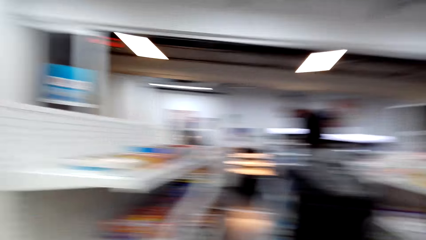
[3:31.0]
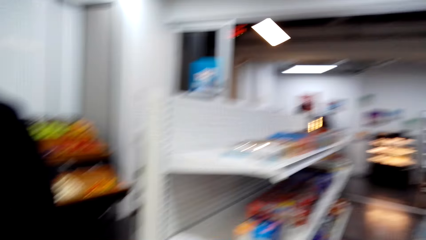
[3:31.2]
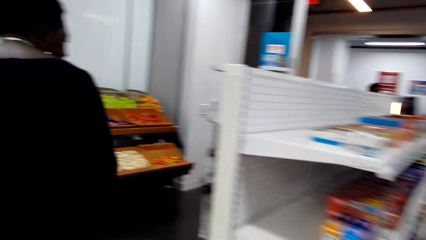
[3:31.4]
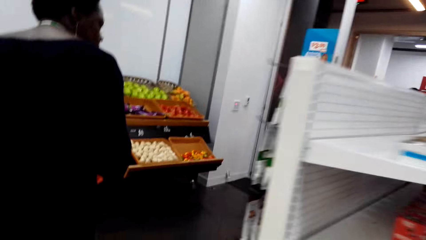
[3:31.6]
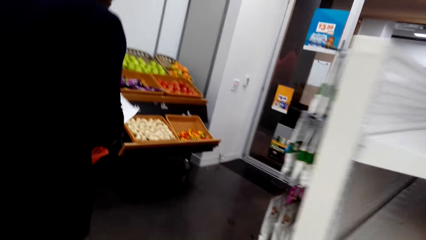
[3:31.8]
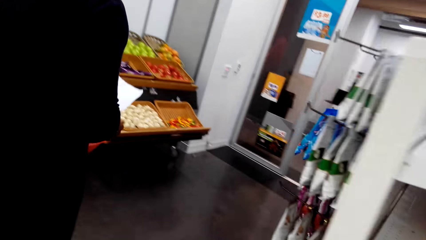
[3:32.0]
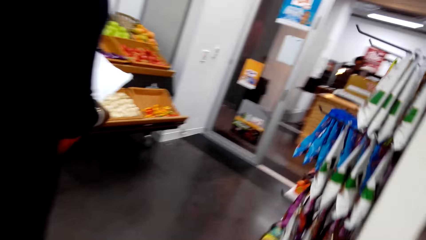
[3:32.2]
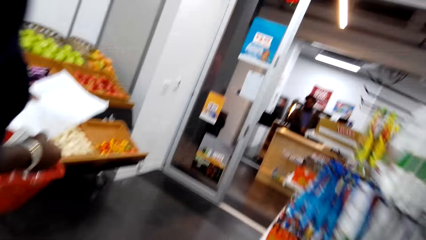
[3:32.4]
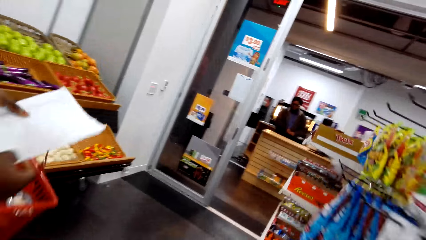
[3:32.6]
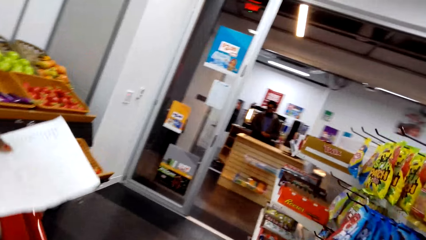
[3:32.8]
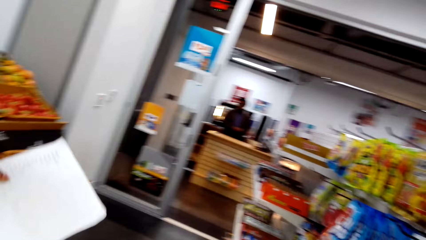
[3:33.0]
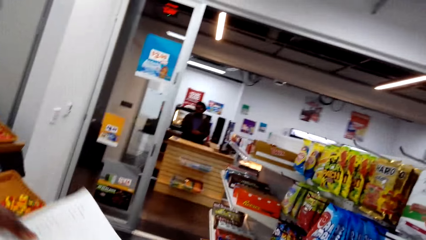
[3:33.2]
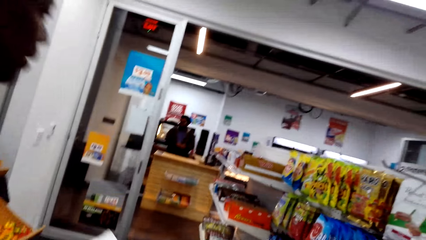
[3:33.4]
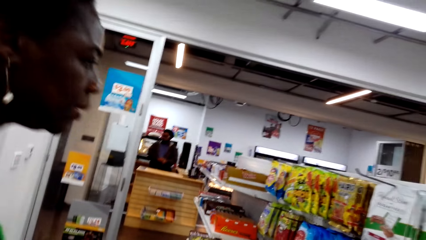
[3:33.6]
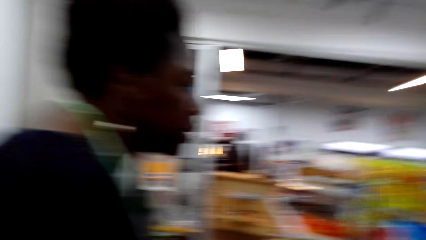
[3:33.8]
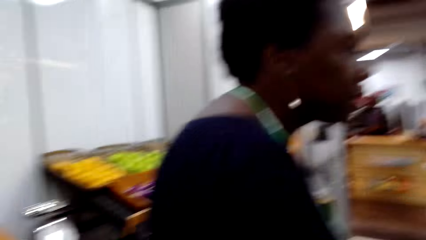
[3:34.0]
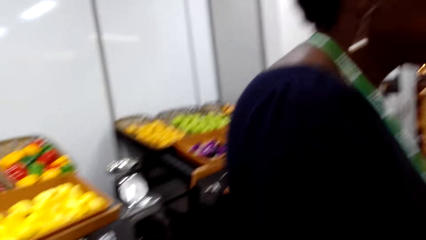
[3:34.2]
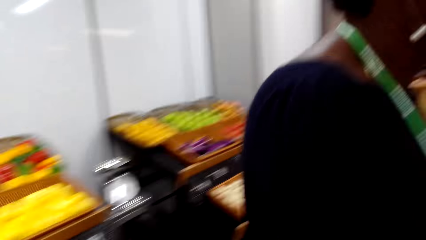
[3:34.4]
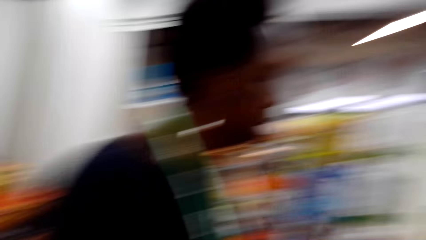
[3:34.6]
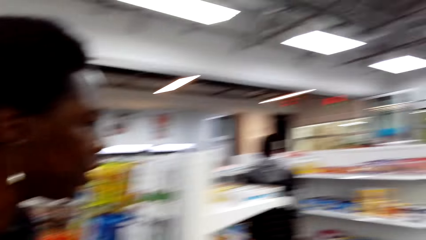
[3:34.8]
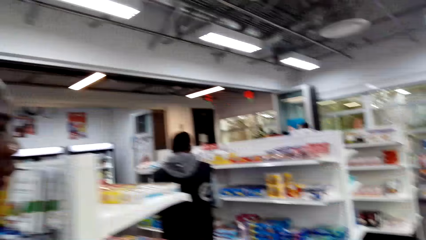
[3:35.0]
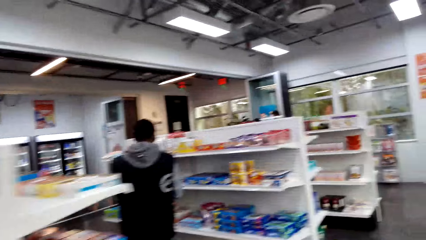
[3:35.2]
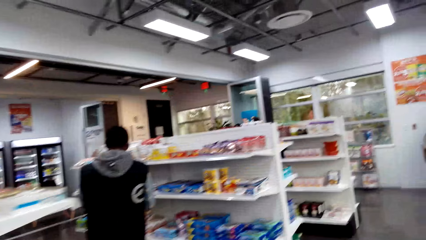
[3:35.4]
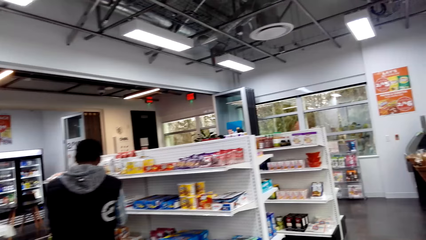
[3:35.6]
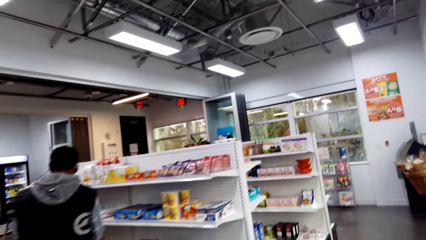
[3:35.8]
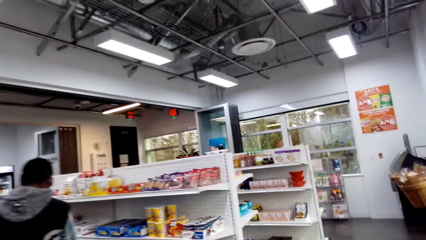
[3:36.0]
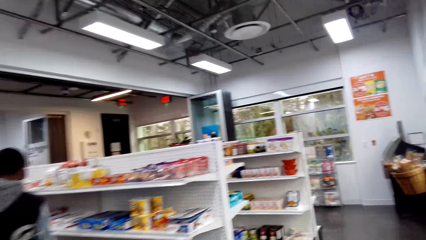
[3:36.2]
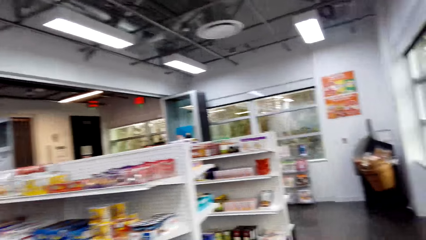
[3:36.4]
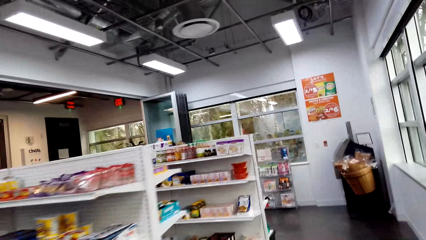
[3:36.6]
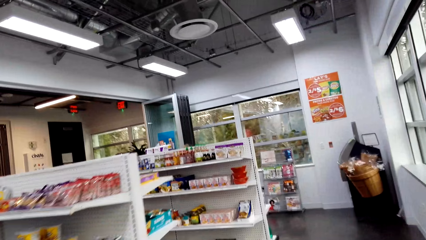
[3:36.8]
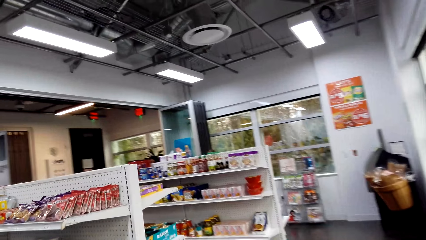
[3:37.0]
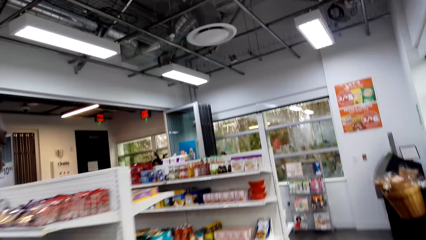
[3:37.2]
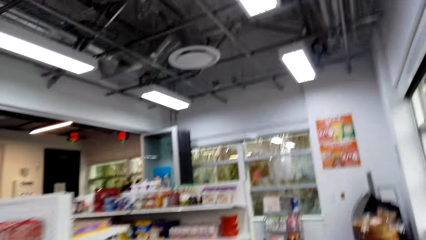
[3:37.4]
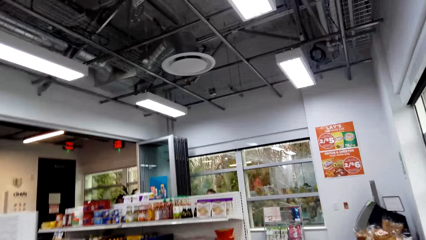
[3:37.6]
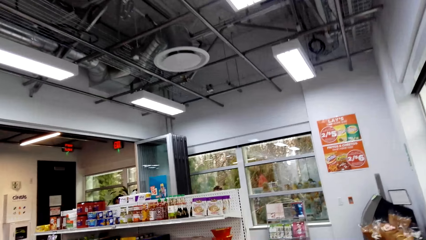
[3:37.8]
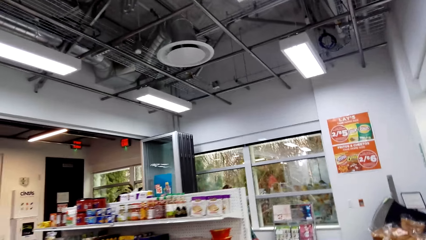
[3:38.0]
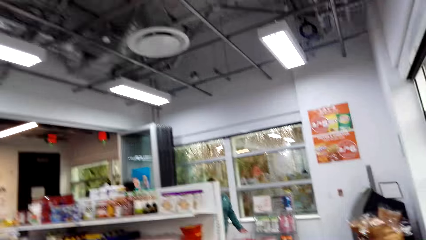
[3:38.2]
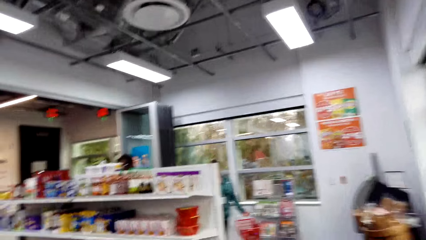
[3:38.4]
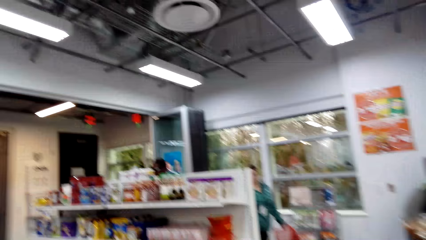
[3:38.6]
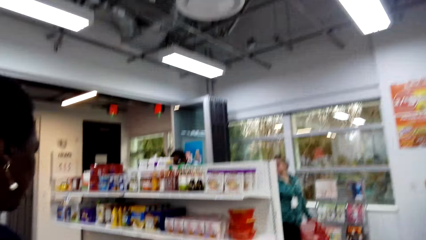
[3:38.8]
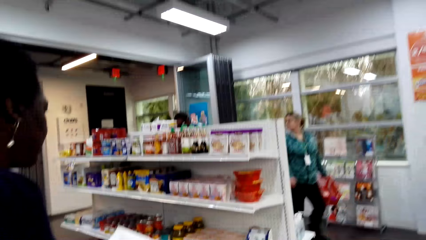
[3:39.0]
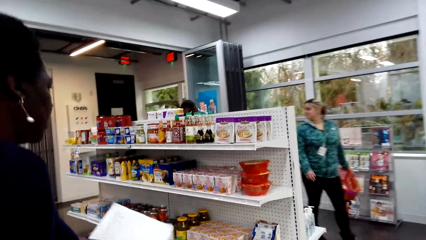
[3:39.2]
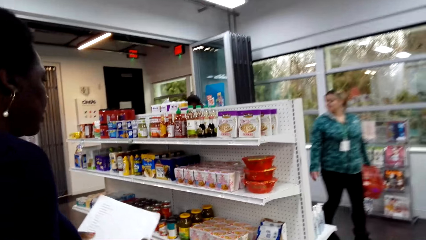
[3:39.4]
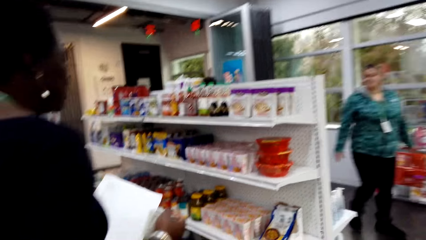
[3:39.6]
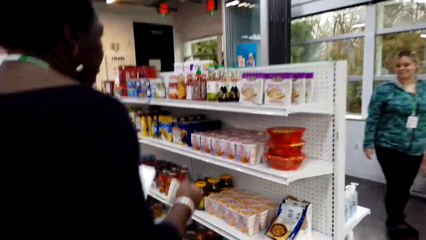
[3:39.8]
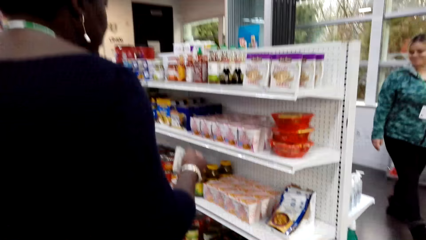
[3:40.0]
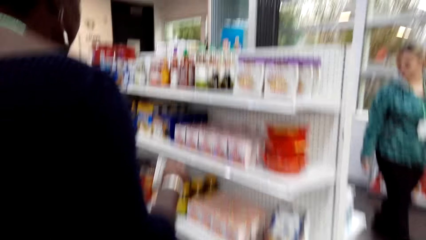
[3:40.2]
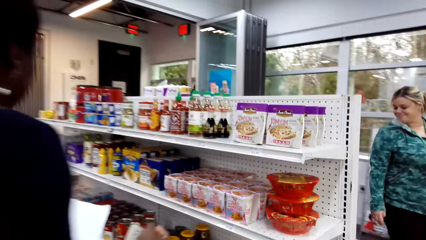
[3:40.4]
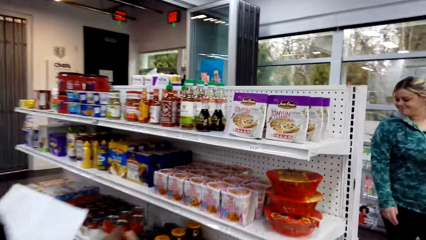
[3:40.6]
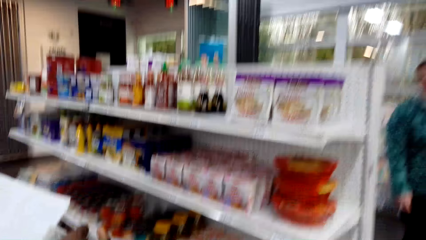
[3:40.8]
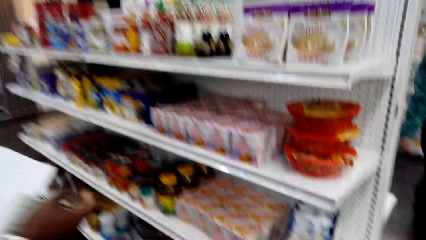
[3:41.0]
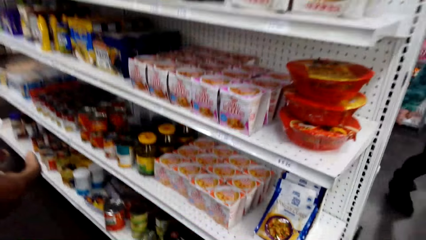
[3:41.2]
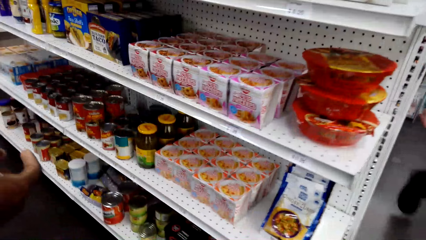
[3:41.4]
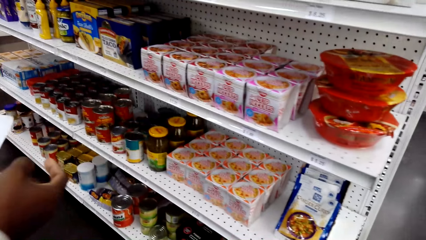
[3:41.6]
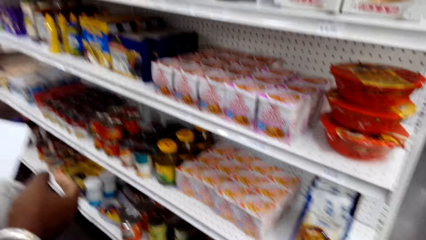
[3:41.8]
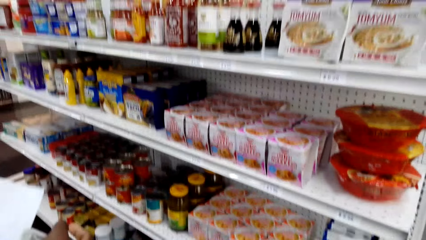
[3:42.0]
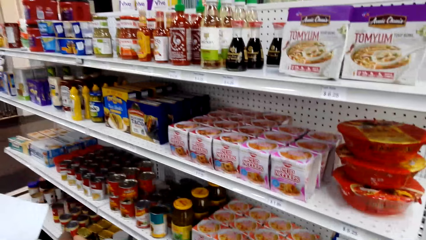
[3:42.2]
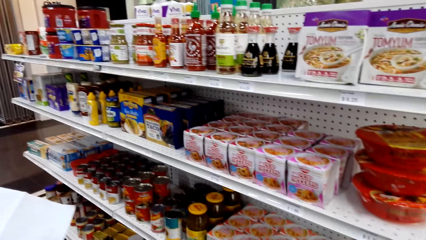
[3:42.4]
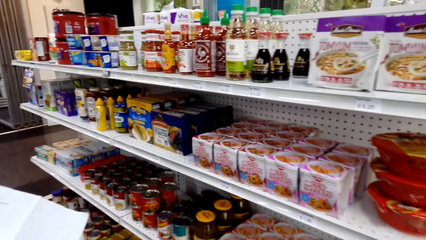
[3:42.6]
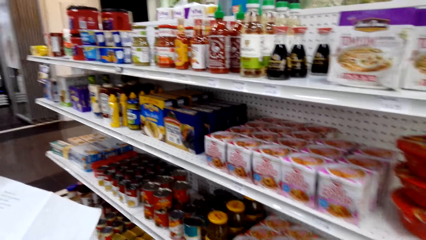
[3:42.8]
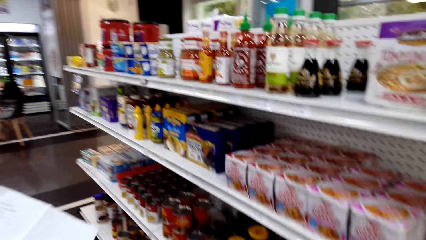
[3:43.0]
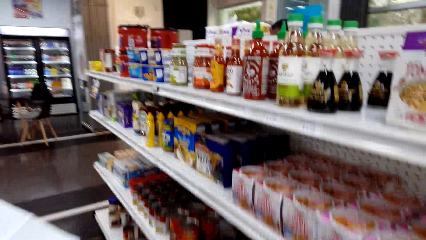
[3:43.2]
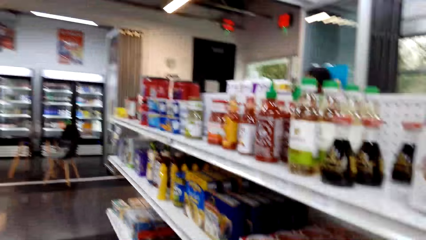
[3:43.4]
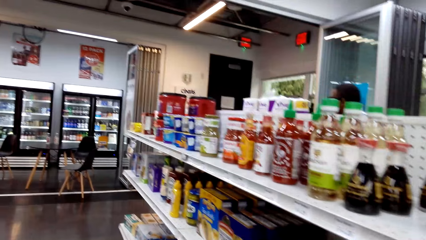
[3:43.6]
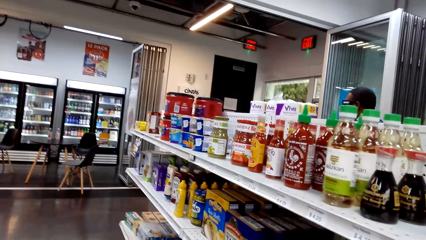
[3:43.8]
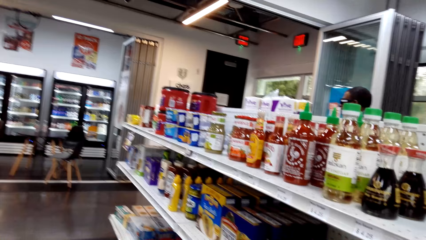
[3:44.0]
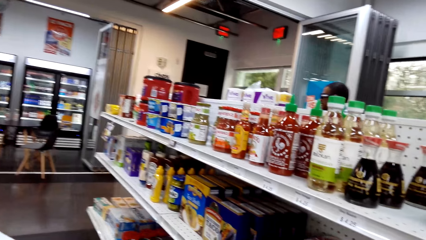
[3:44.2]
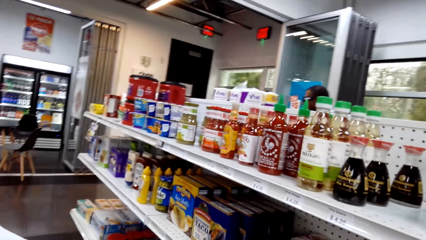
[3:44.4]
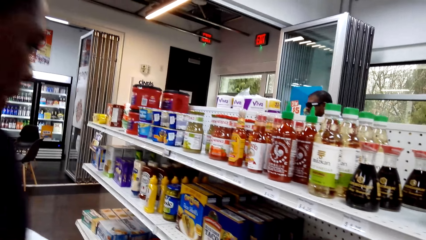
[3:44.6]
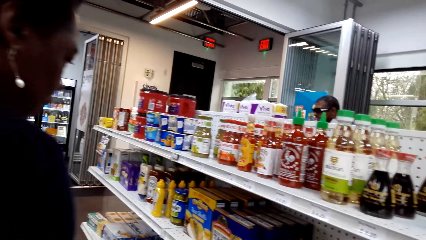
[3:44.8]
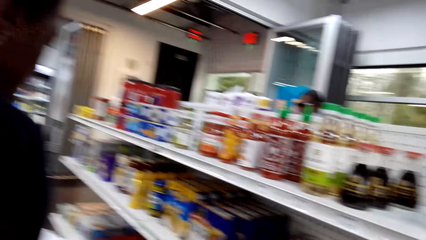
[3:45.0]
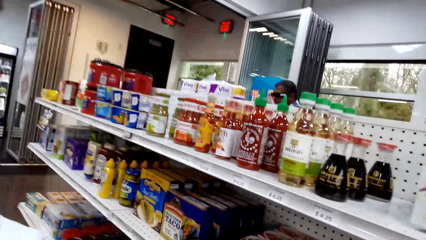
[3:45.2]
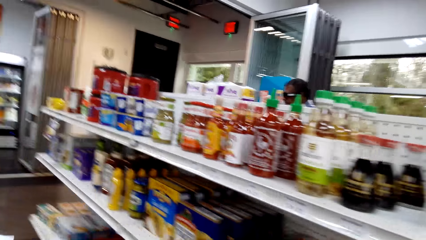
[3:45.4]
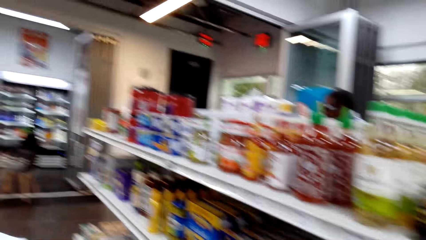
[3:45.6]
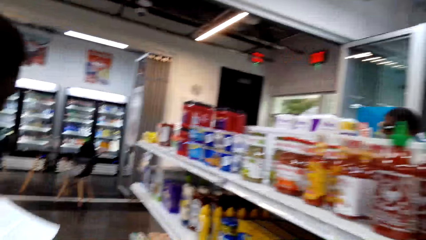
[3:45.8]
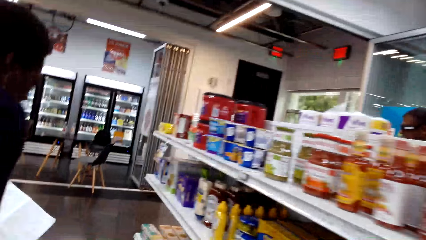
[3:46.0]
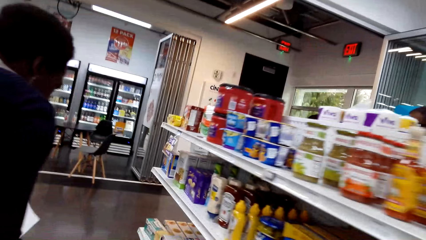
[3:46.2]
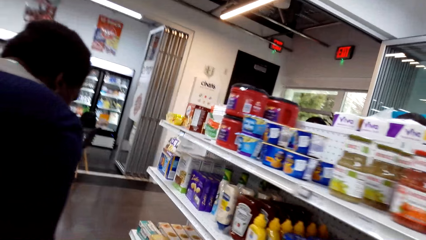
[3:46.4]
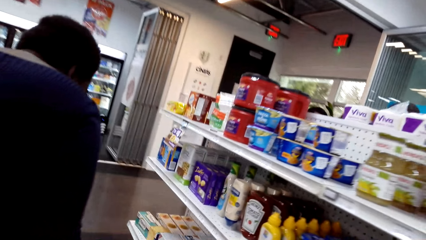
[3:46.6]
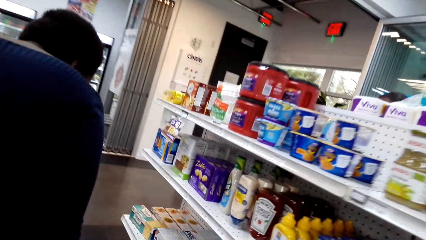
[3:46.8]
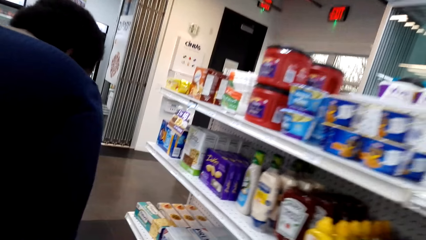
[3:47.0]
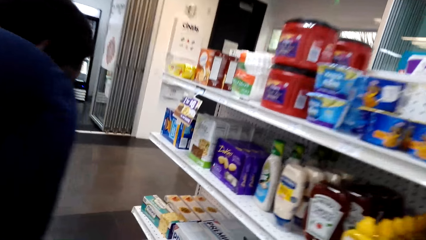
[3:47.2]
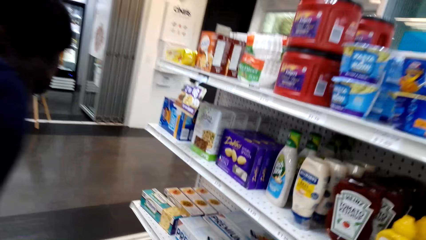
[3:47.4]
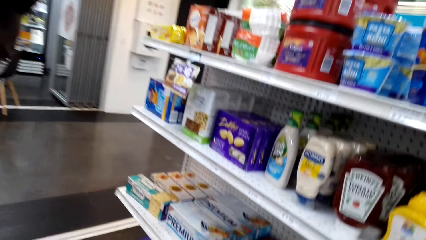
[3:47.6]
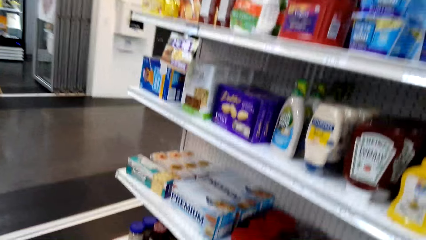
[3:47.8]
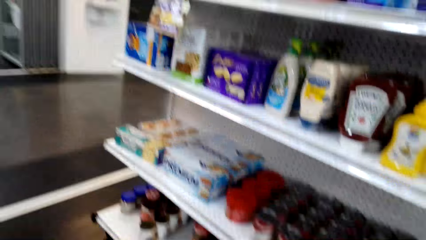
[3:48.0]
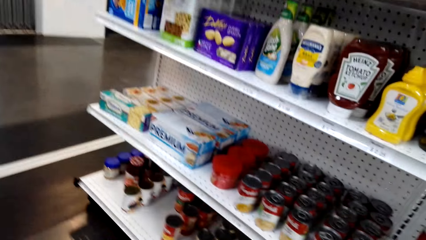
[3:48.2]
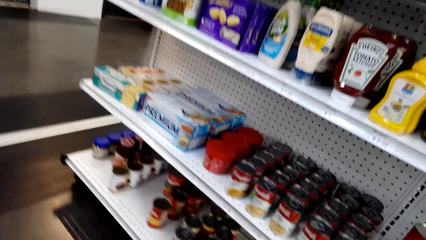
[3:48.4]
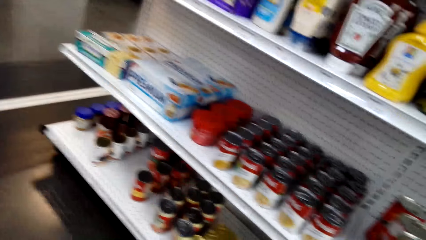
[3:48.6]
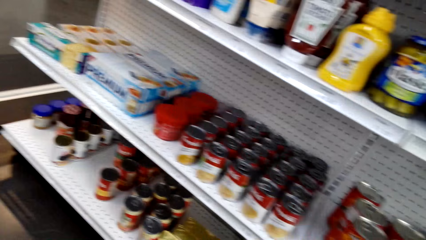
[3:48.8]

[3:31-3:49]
The camera wearer looks around the supermarket. They turn around. They walk around the supermarket. They walk in the supermarket. They talk with a lady.
